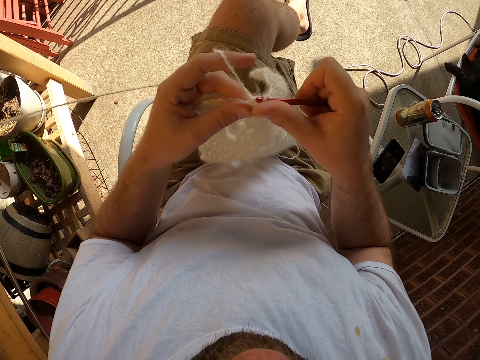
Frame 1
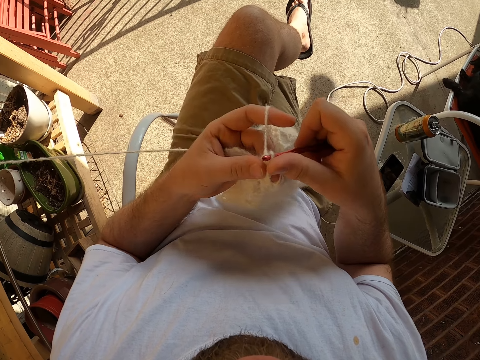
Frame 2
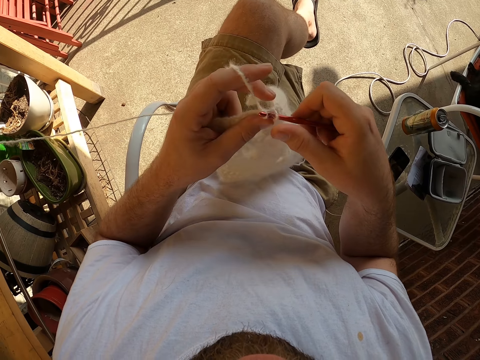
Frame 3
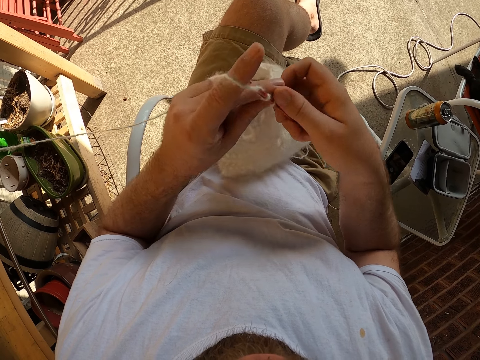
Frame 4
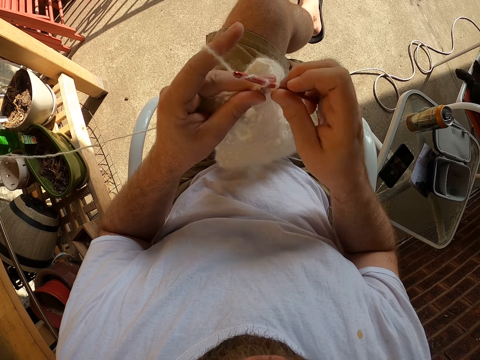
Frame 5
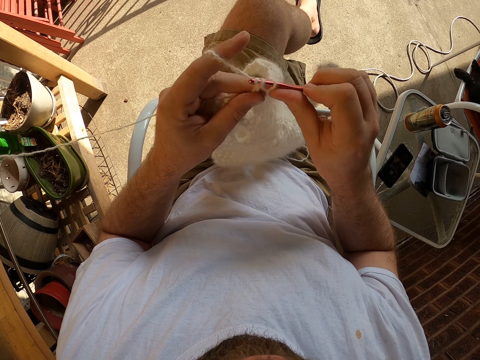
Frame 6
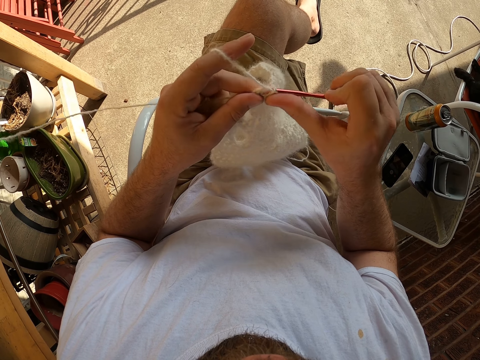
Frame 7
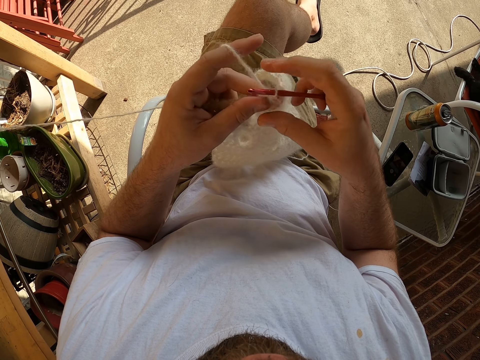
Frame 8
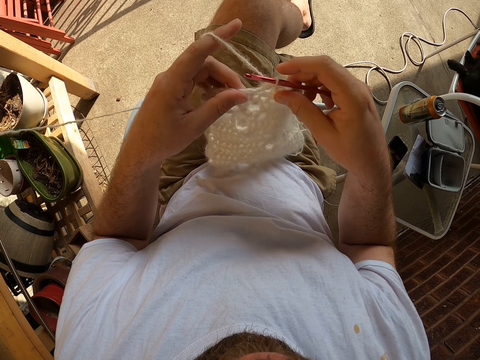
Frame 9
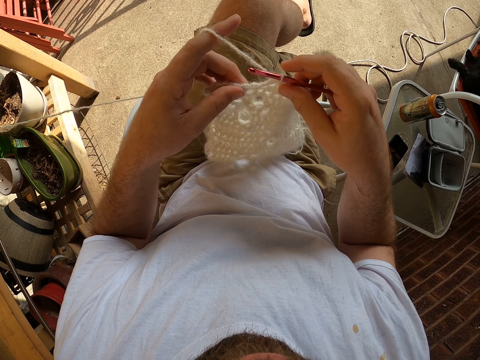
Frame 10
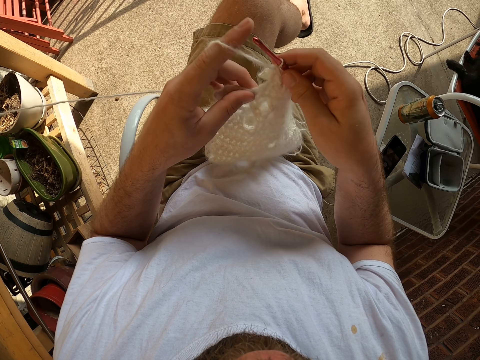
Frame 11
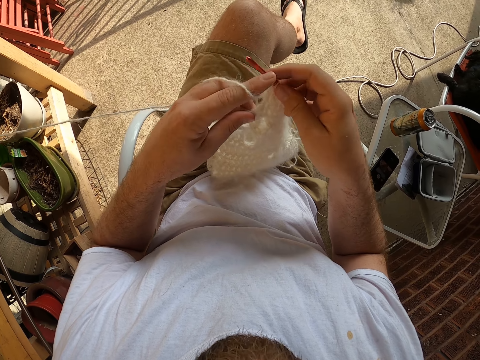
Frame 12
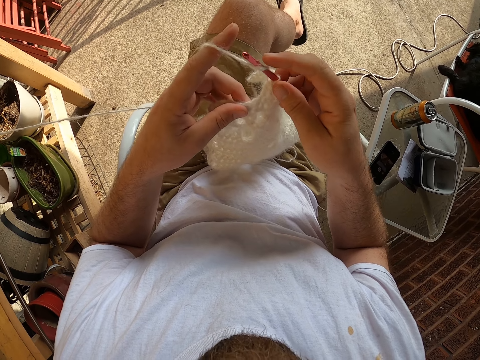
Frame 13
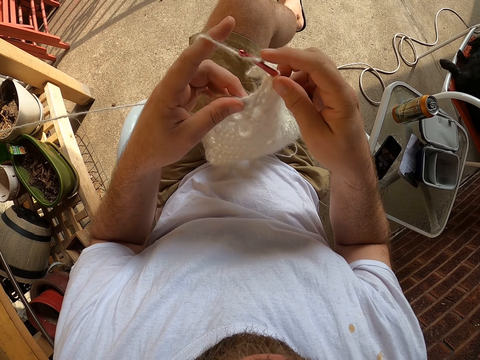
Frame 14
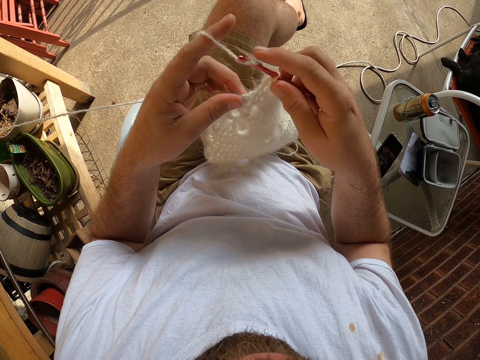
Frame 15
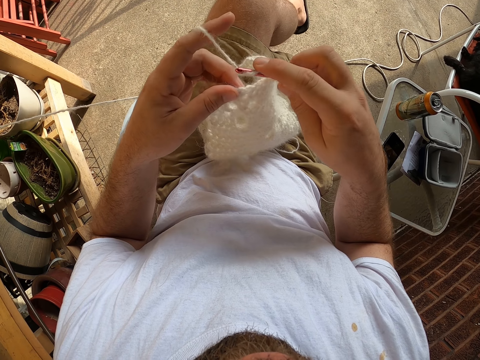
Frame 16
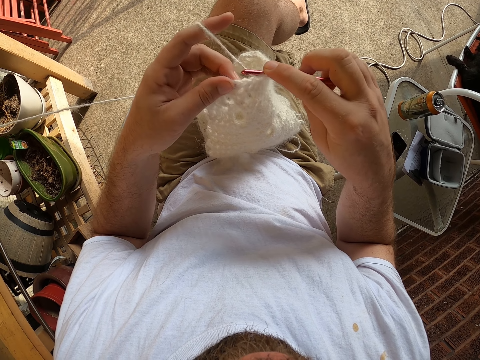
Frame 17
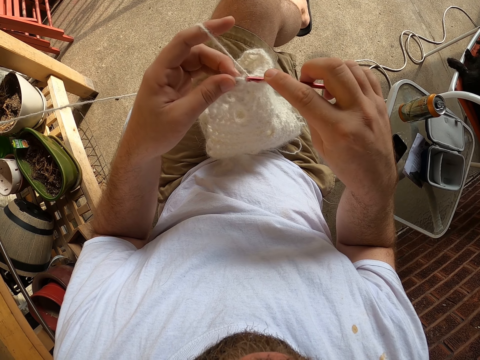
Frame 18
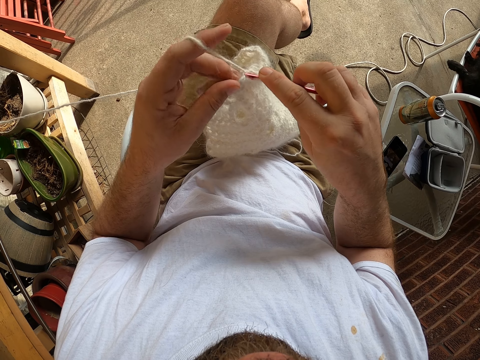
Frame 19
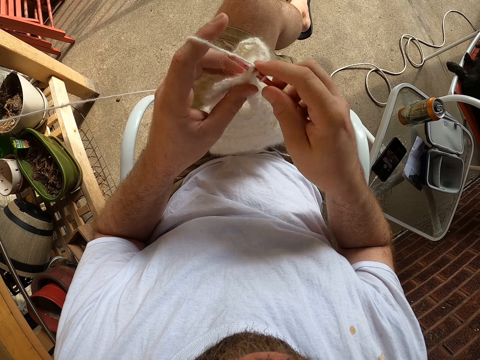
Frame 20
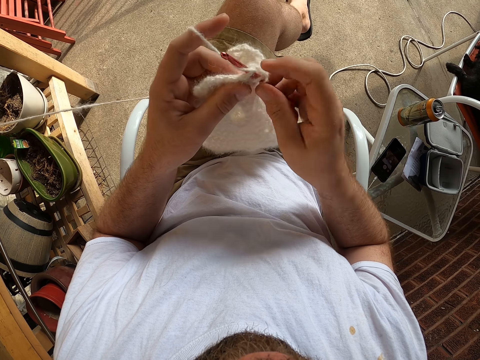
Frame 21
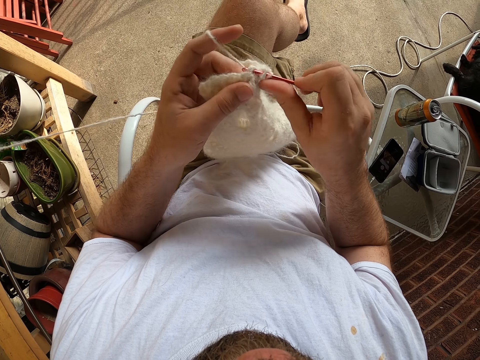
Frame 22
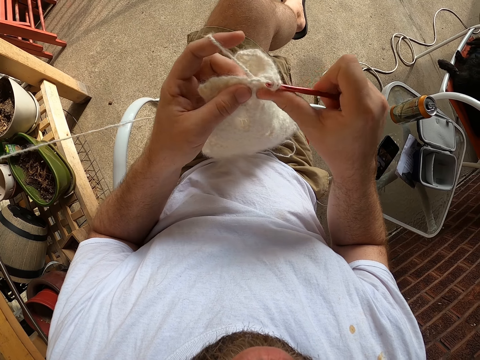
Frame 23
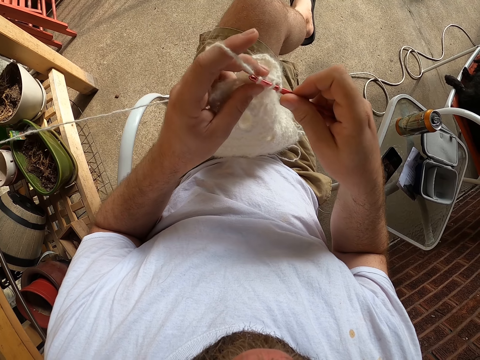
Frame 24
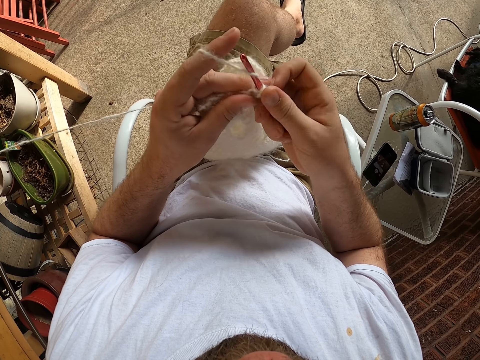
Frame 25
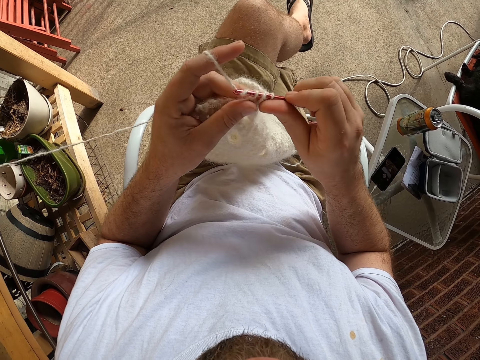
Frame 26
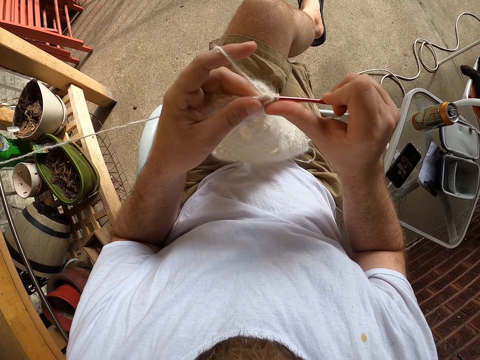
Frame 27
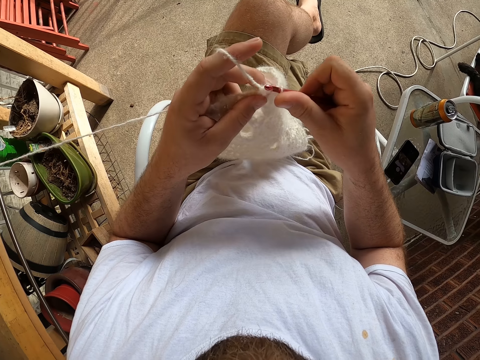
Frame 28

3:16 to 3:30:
The camera wearer adjusts the fabric. They knit the fabric.

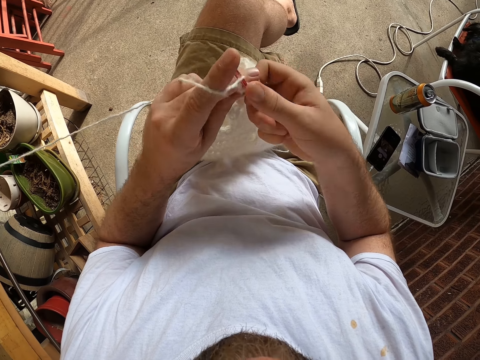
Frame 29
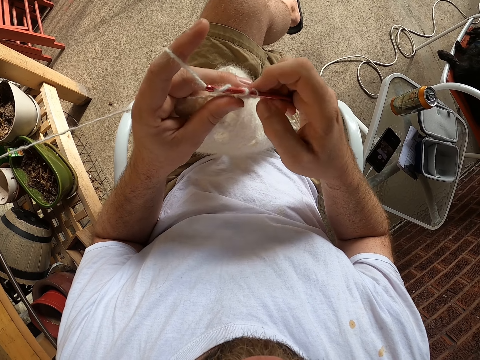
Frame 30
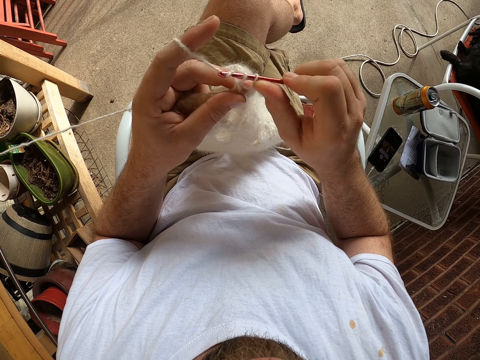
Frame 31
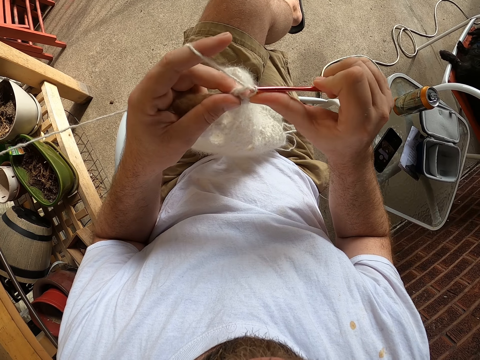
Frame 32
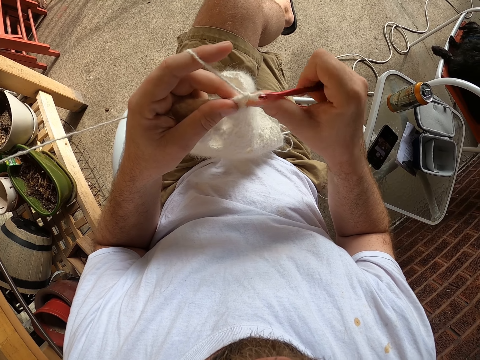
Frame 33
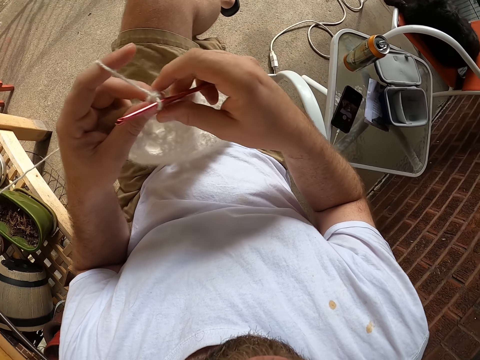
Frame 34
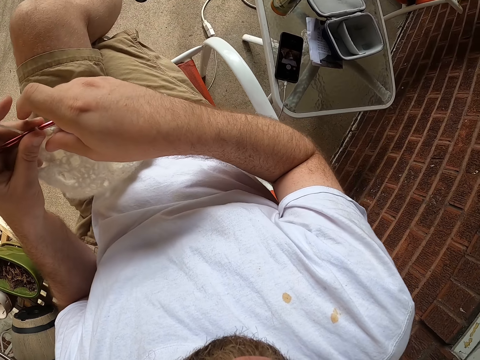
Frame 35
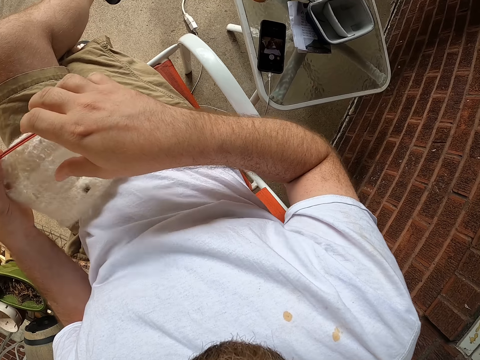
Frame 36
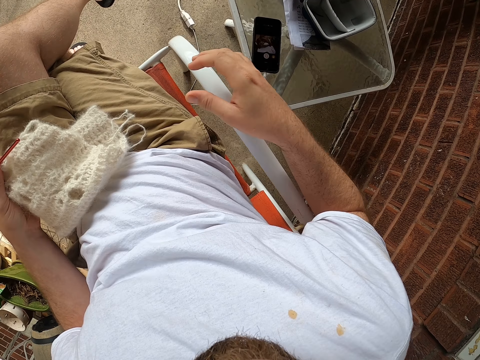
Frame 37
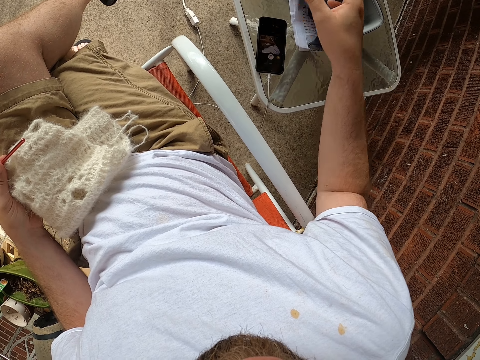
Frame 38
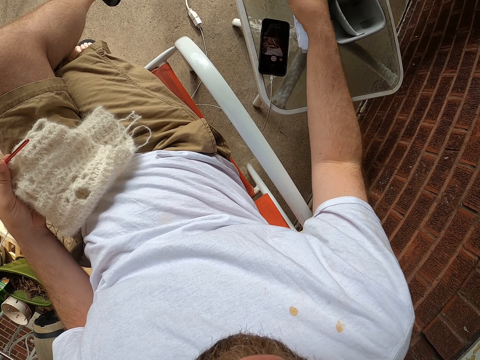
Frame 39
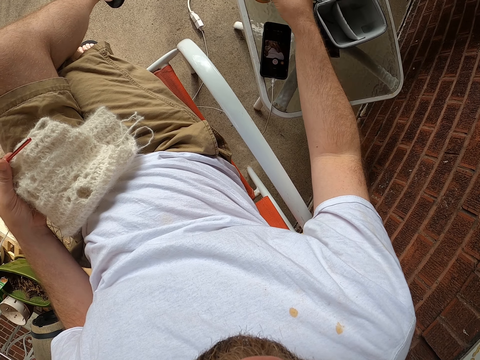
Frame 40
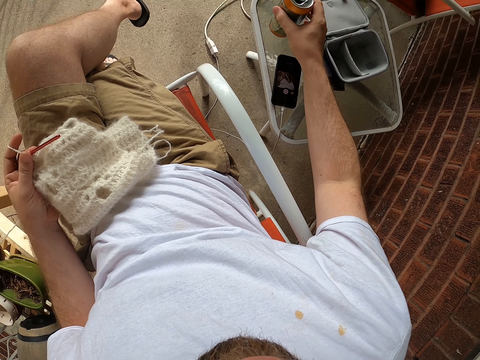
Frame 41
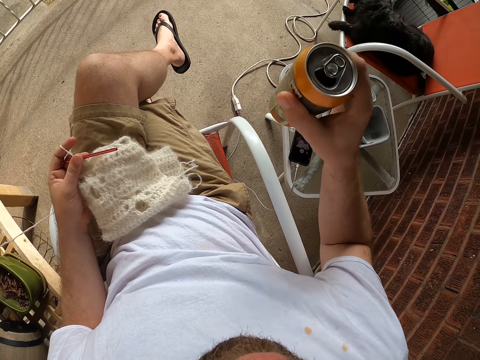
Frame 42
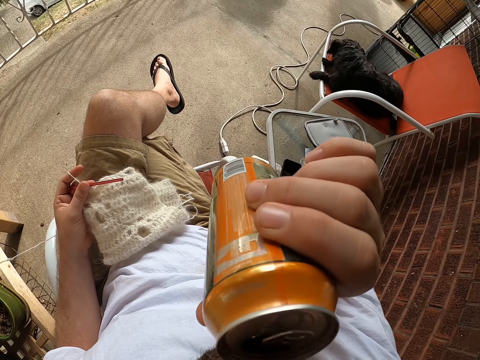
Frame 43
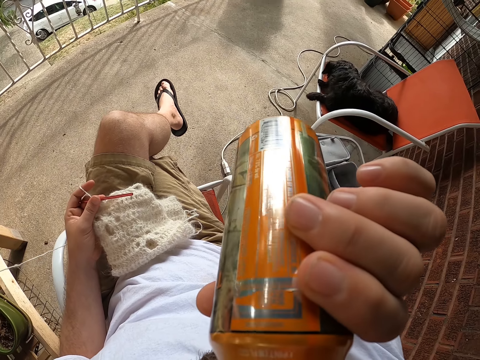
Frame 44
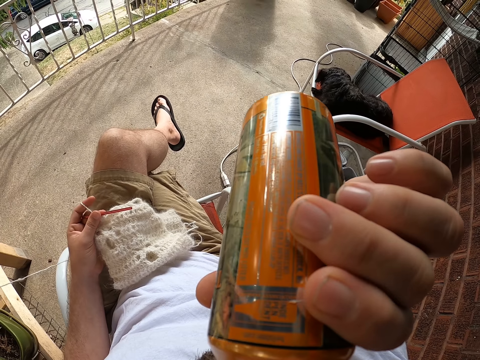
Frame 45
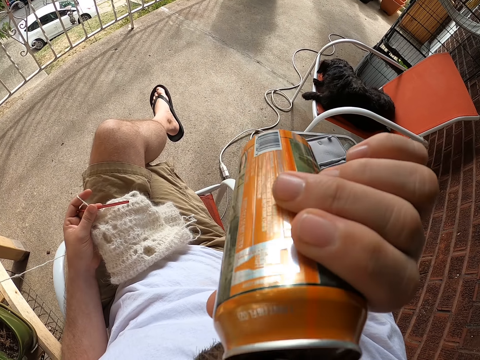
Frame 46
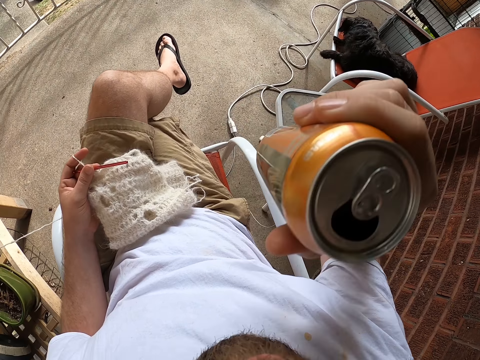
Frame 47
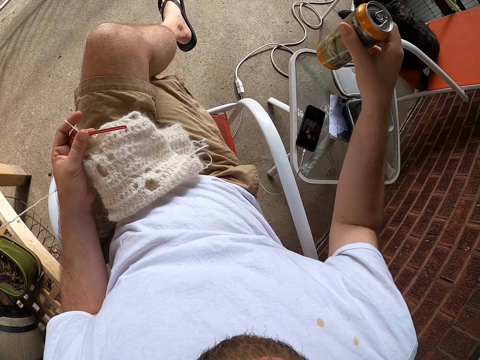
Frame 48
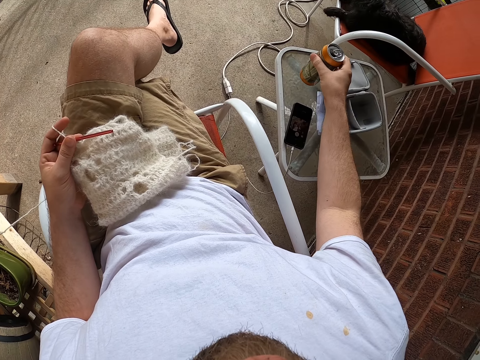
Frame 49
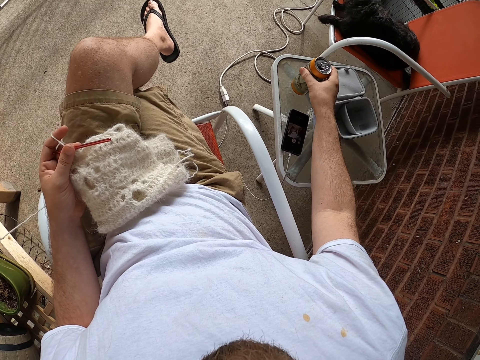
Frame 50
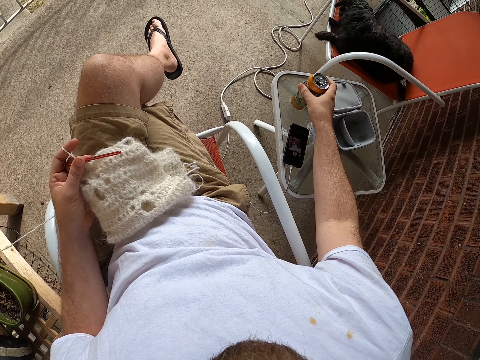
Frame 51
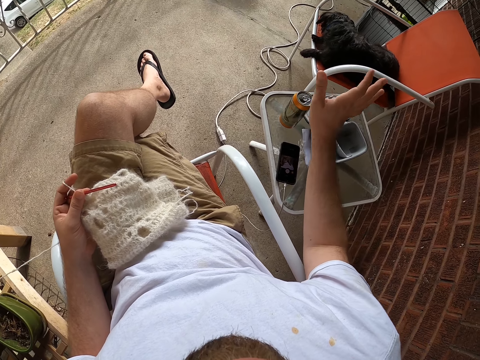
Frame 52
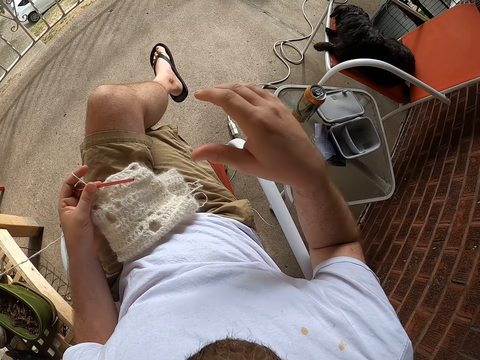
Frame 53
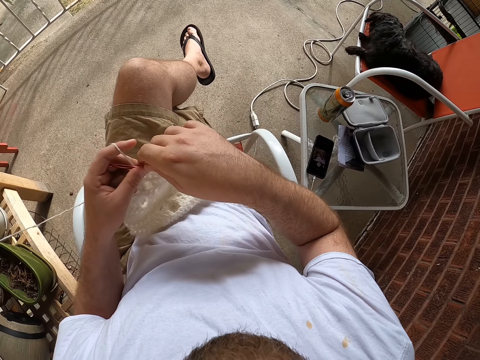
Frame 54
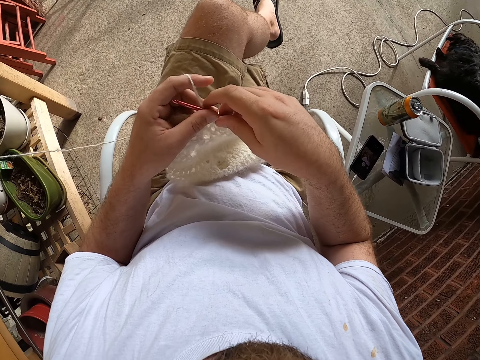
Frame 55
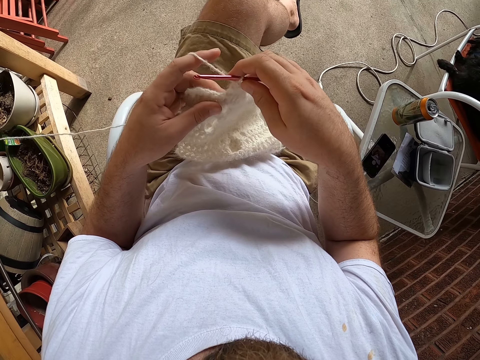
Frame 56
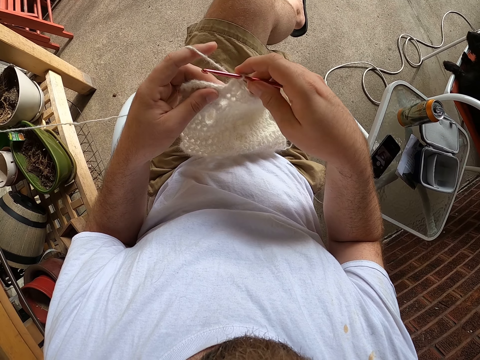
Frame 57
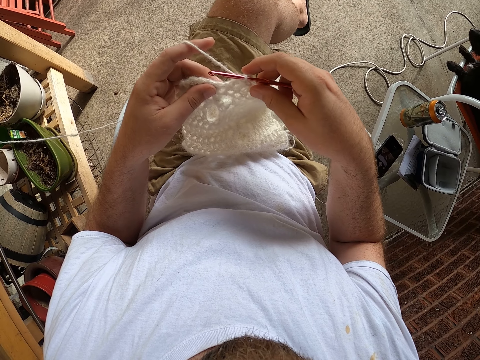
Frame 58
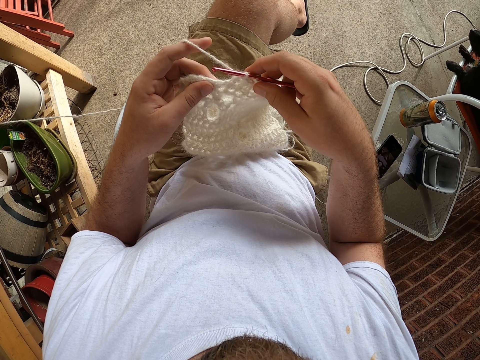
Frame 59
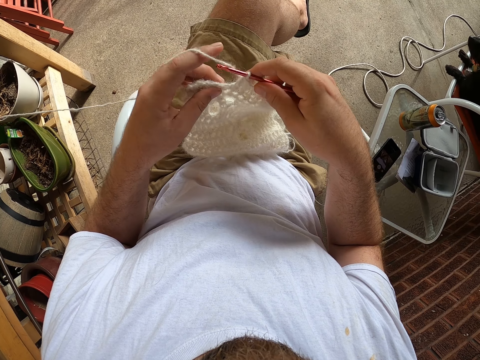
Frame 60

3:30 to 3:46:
The camera wearer holds a crochet hook with his left hand. He turns towards the phone on the table. He picks up a can of drink from the table with his right hand. He drinks from the can. He drops the can on the table with his right hand. He holds the crochet hook with his right hand. He adjusts the fabric.
